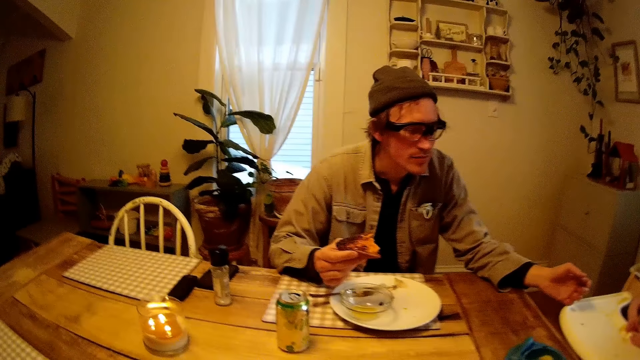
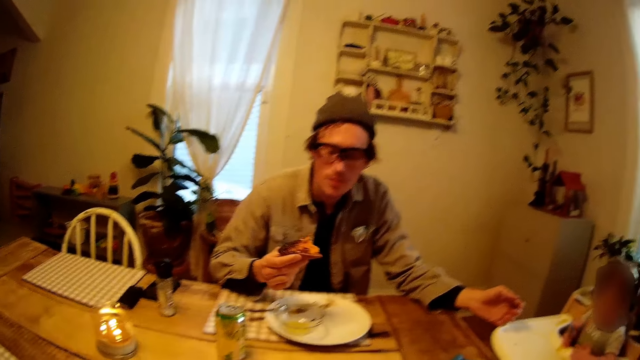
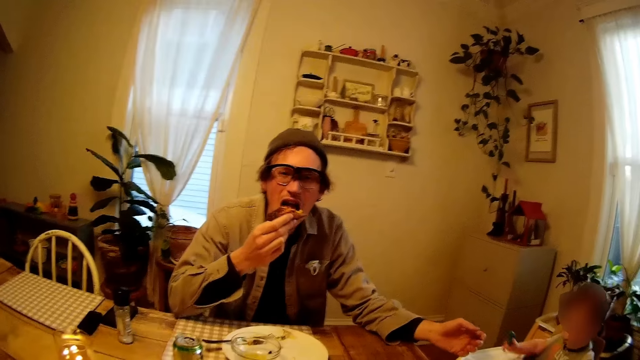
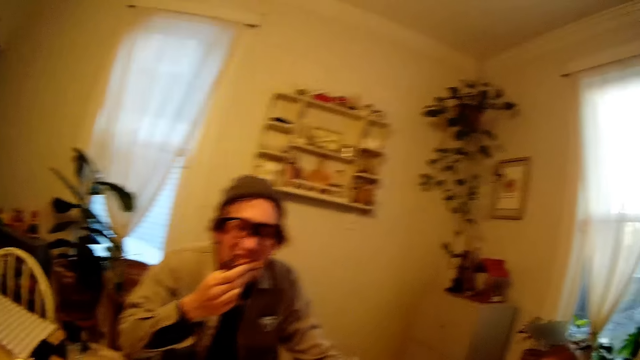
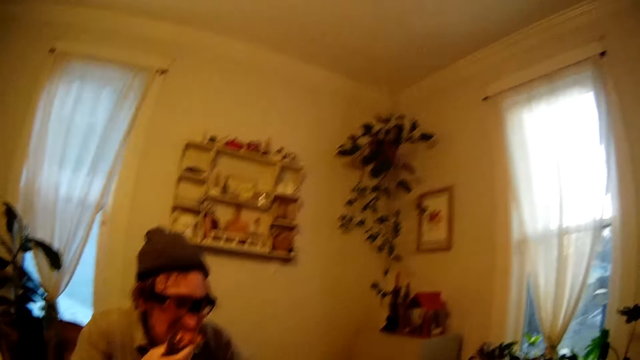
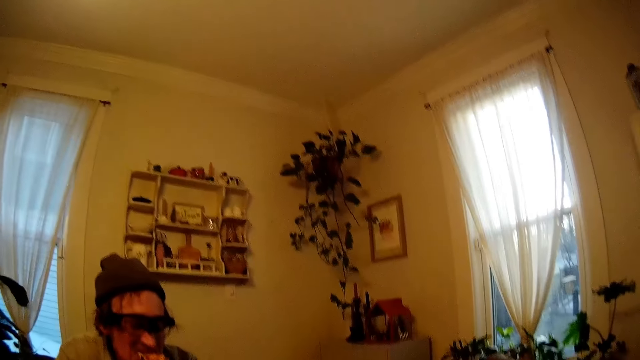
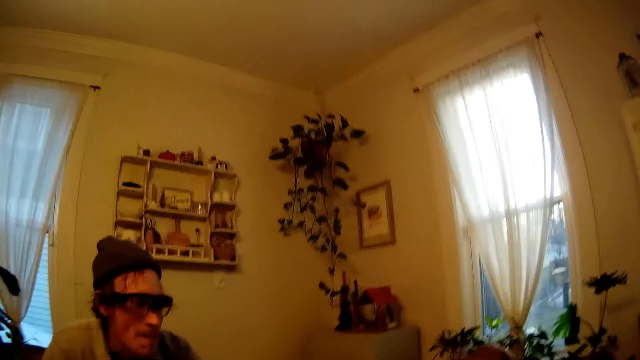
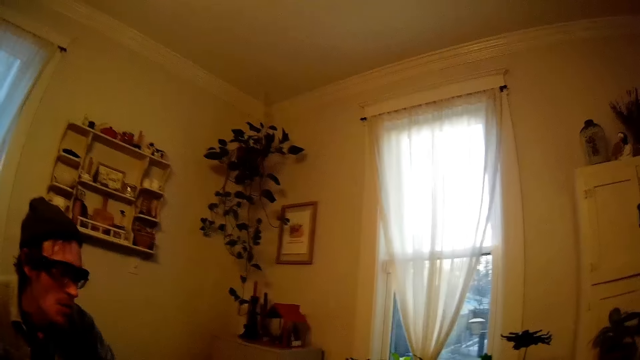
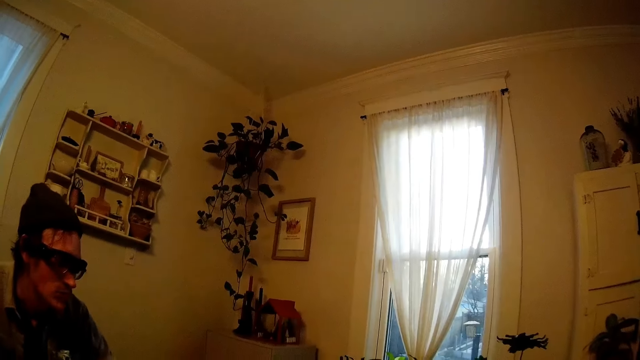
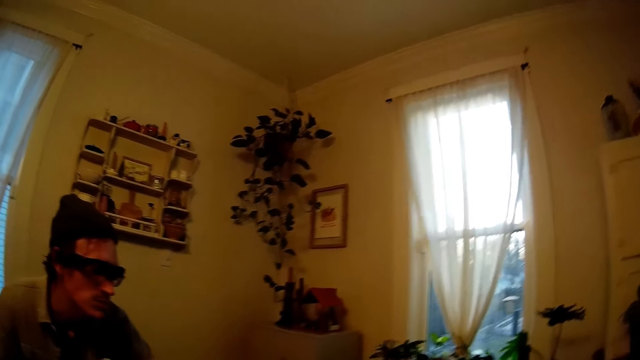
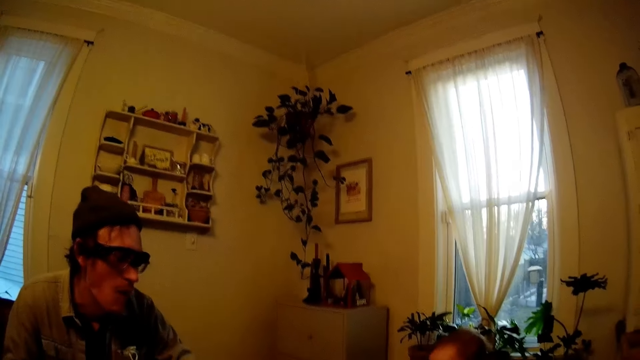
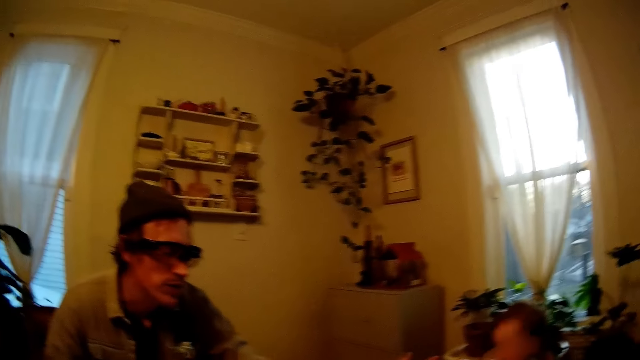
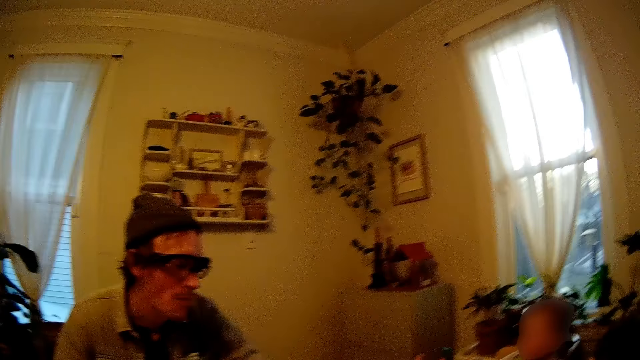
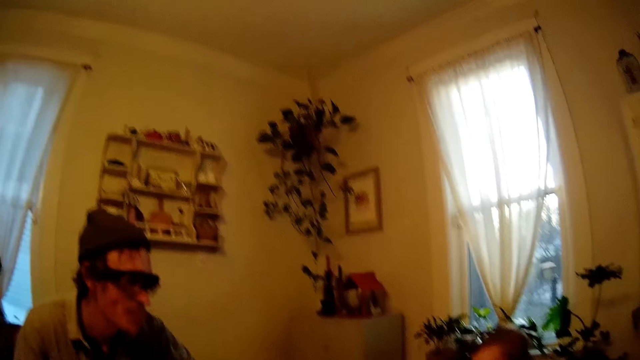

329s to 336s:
A man eats something. The man talks to the camera wearer.

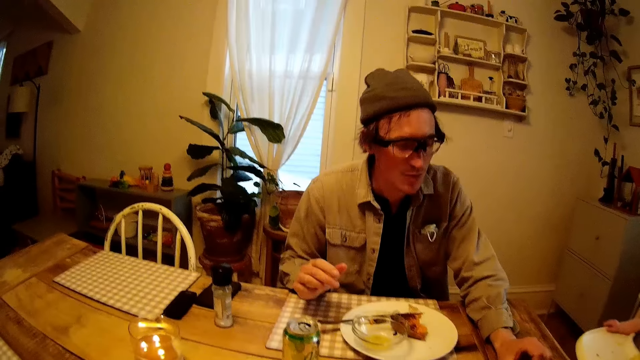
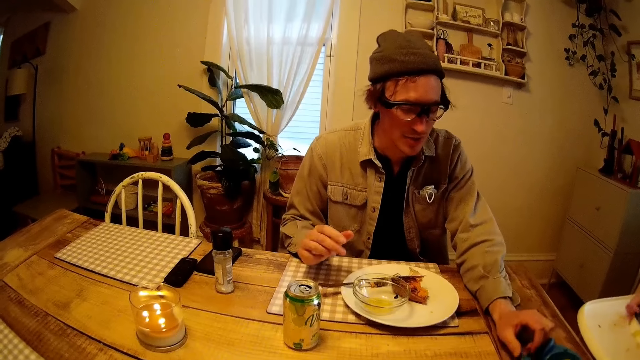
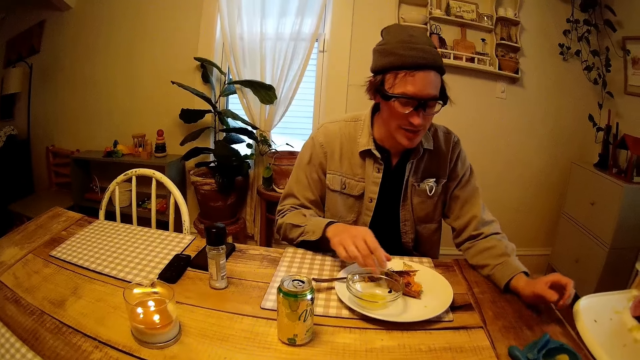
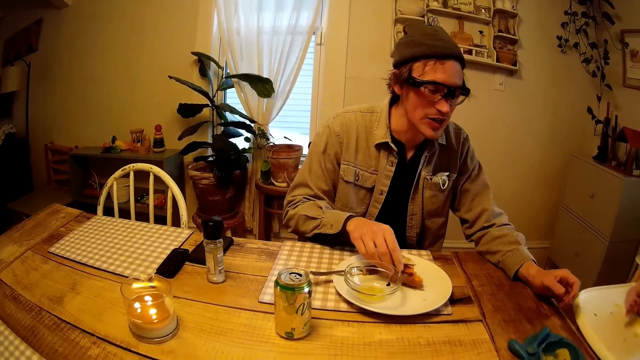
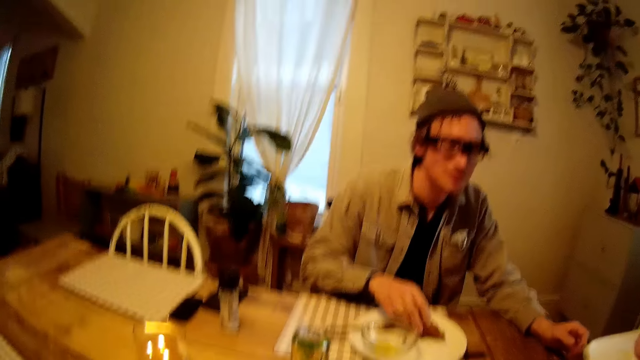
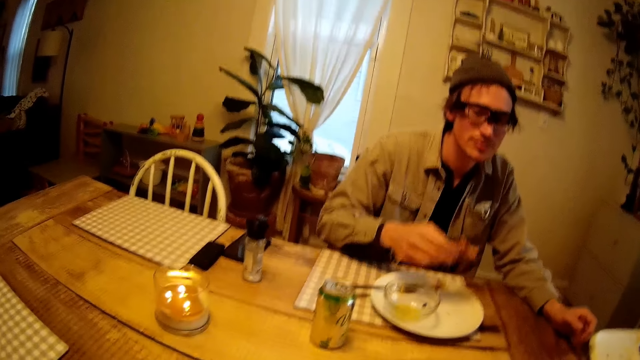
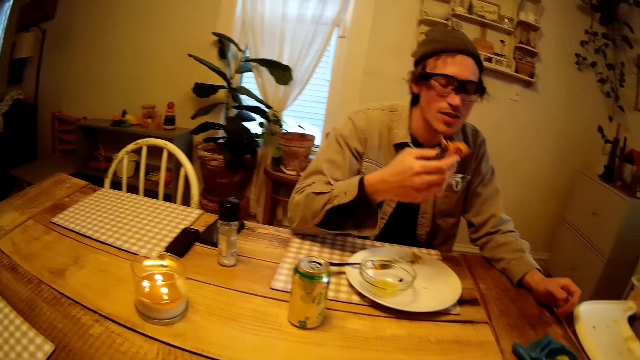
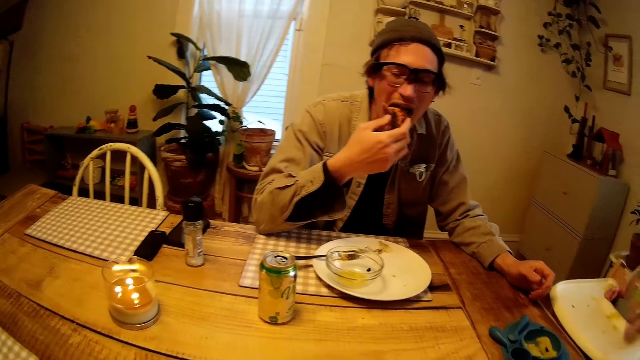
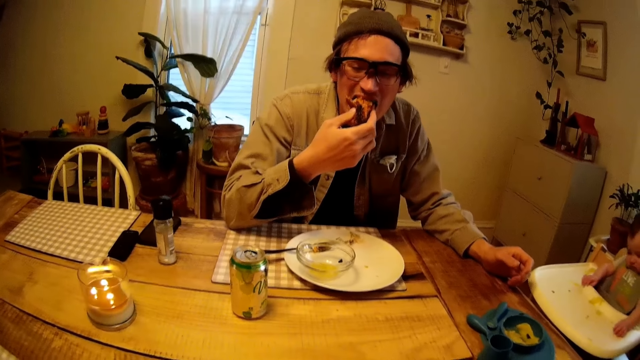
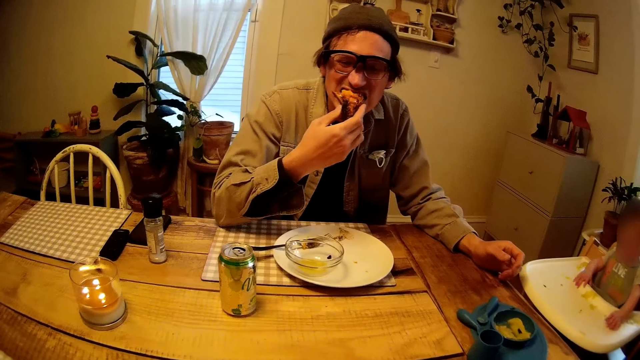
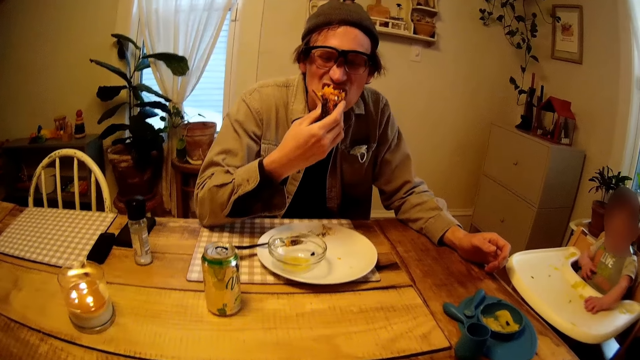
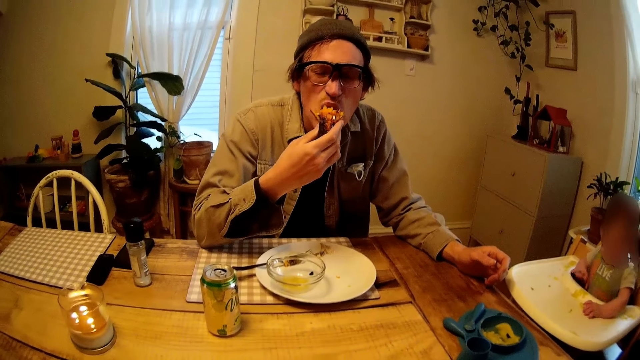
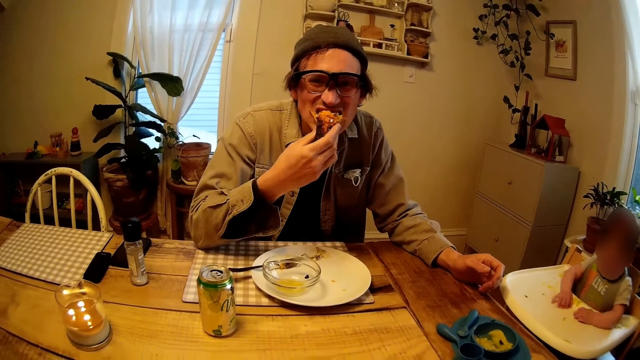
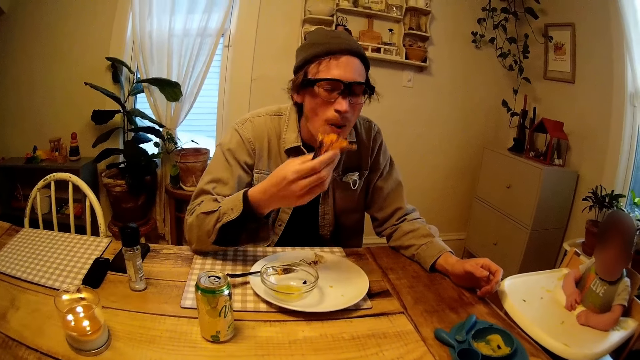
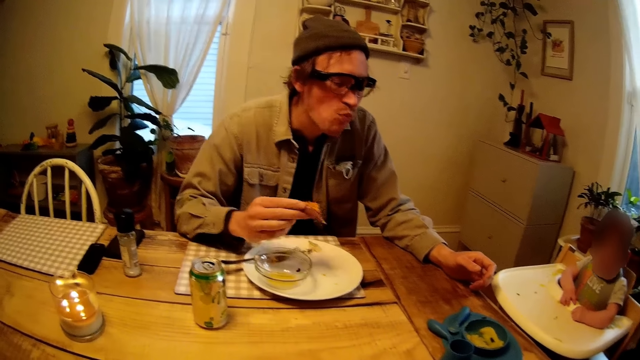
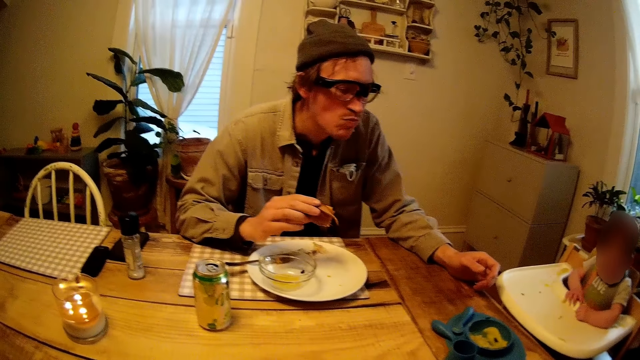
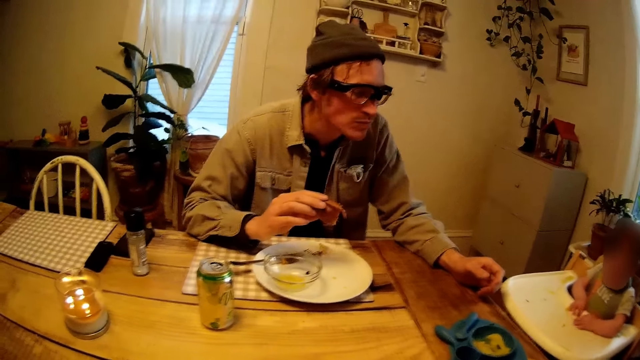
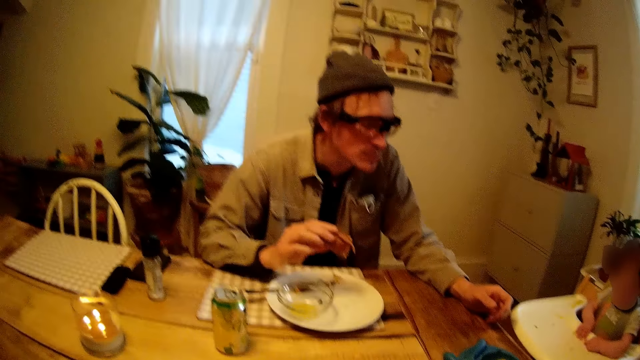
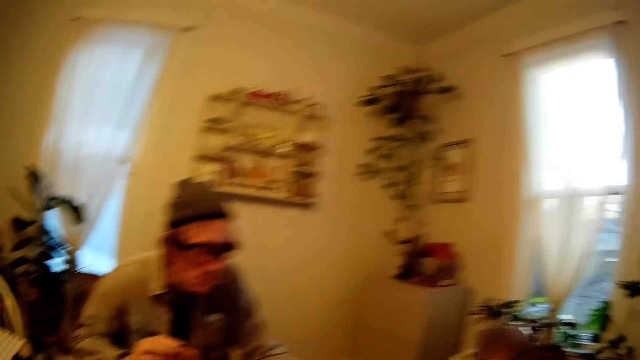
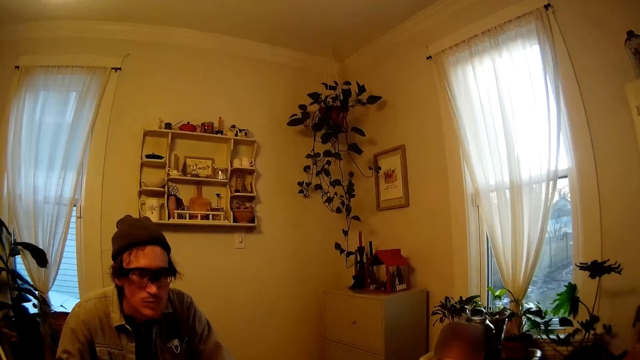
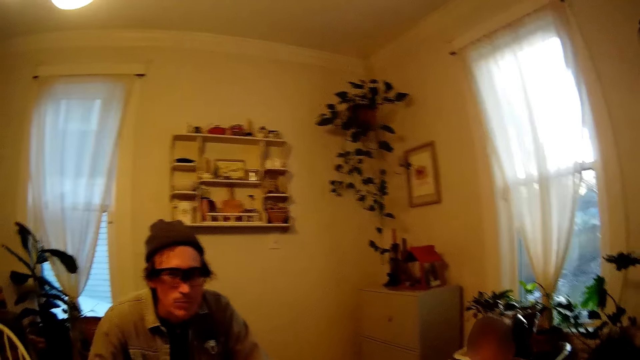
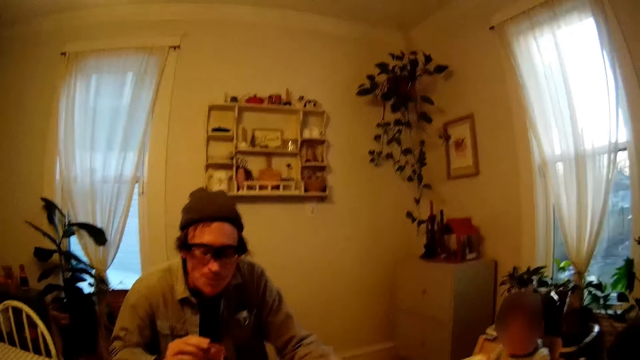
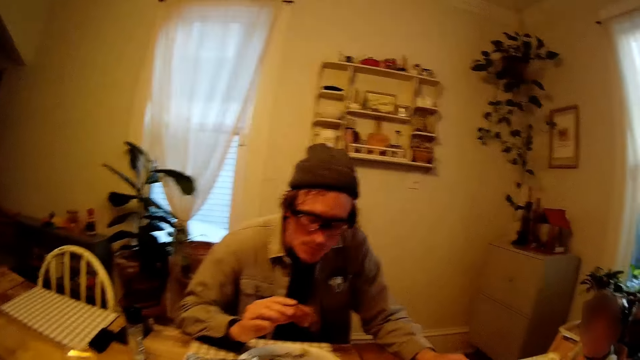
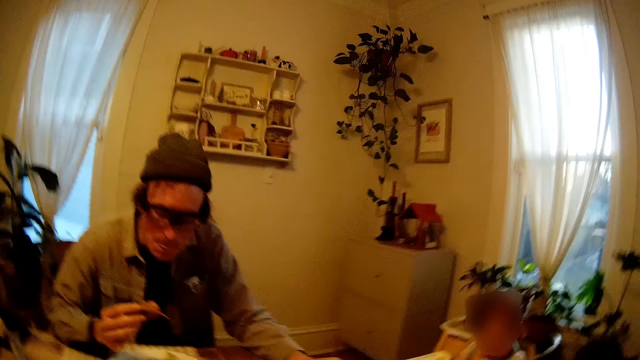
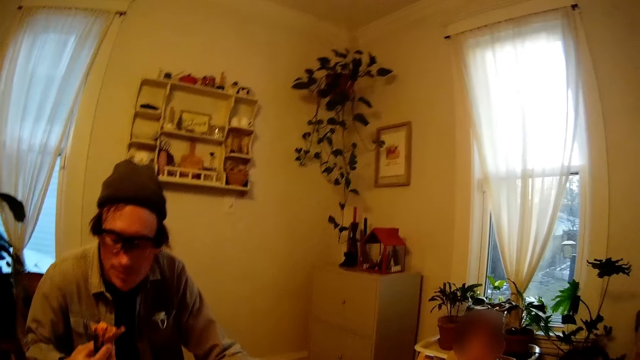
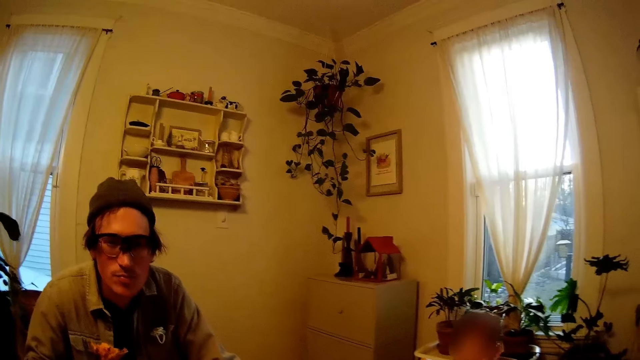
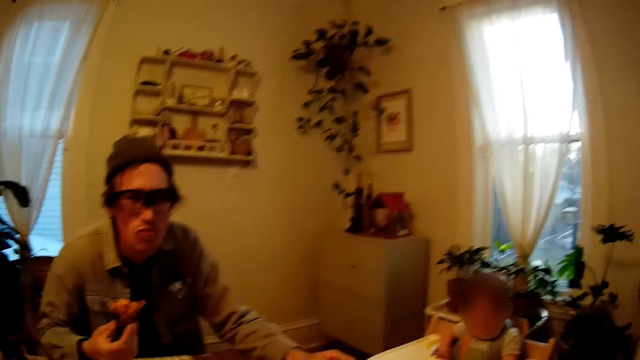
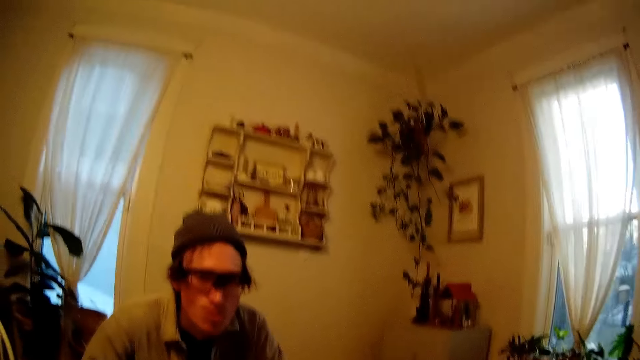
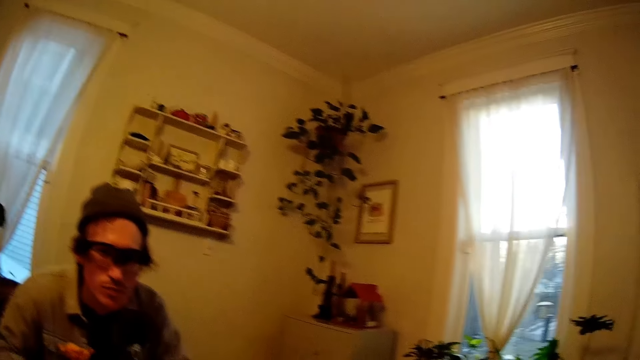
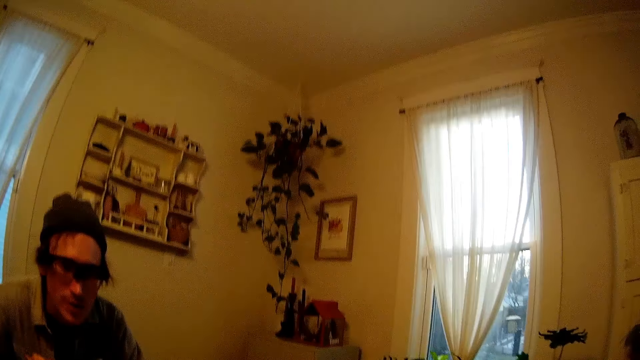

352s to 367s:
The camera wearer talks to a man. Another man picks up the potato from the plate with his right hand. The other man talks to the camera wearer. He puts the potato in his mouth with his right hand and eats something.
